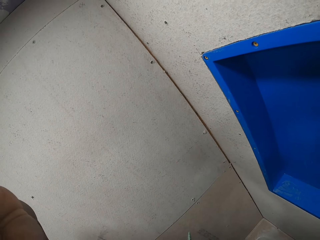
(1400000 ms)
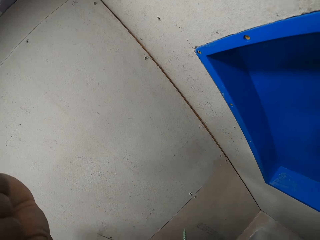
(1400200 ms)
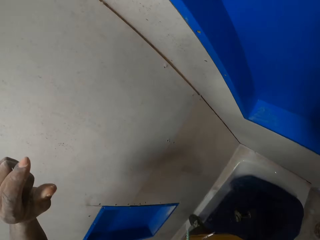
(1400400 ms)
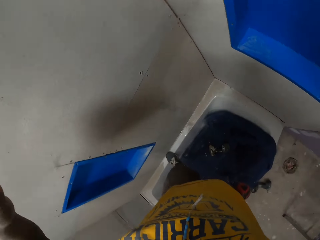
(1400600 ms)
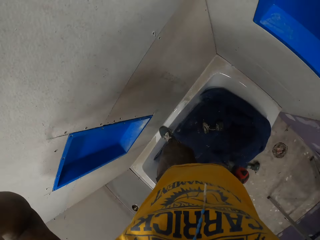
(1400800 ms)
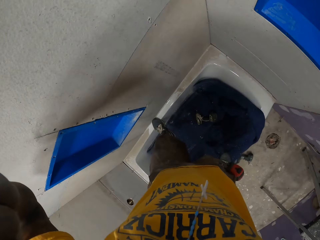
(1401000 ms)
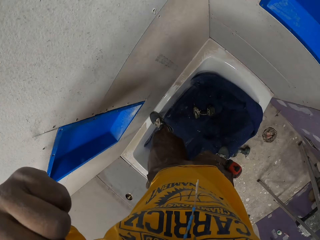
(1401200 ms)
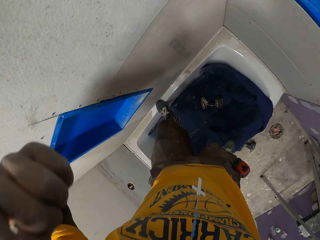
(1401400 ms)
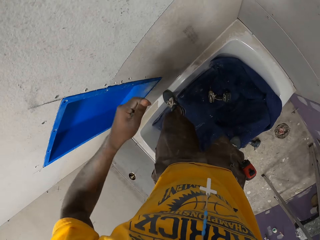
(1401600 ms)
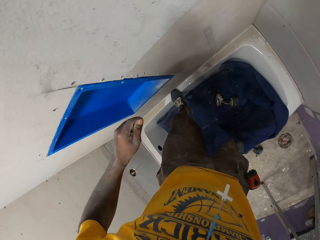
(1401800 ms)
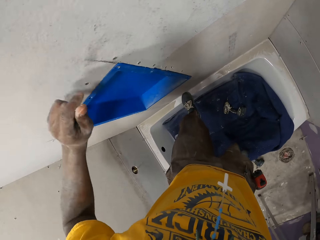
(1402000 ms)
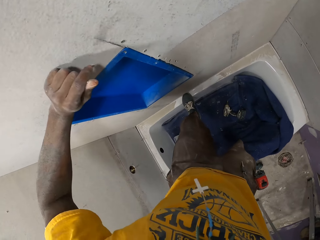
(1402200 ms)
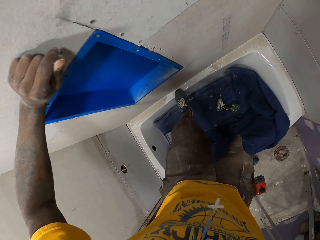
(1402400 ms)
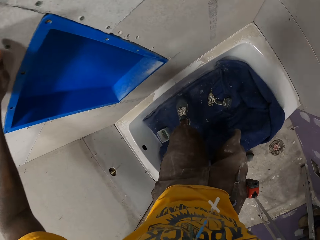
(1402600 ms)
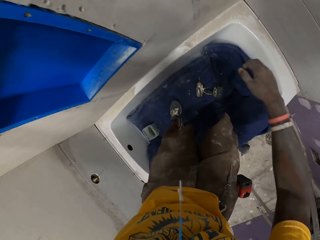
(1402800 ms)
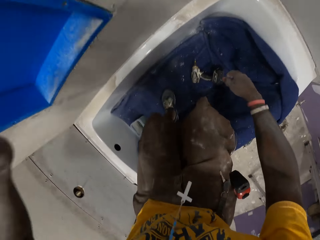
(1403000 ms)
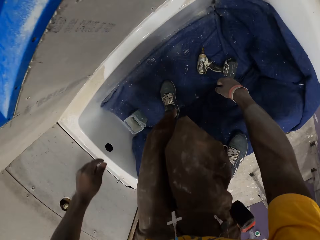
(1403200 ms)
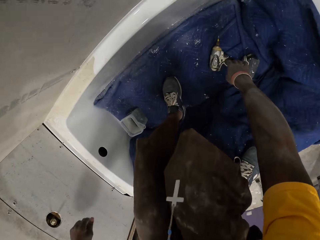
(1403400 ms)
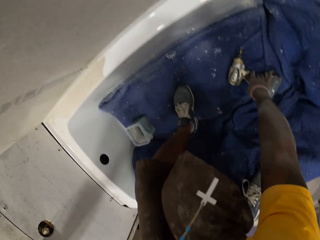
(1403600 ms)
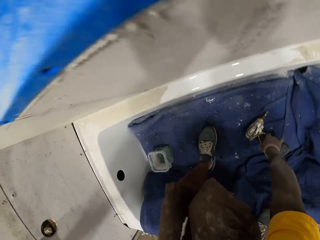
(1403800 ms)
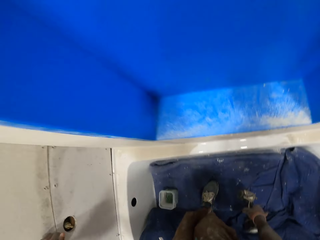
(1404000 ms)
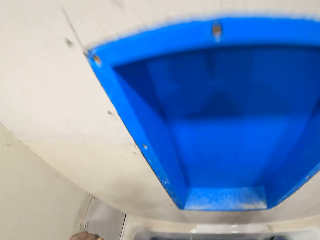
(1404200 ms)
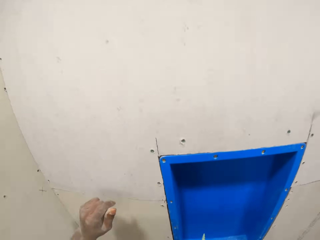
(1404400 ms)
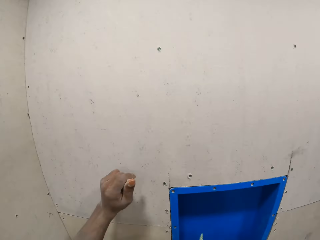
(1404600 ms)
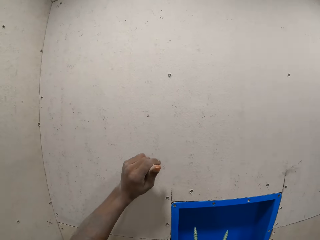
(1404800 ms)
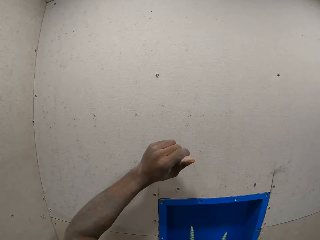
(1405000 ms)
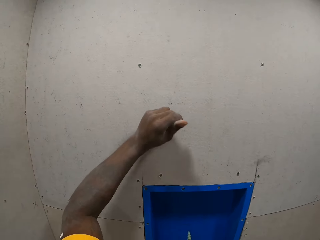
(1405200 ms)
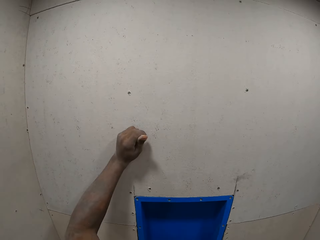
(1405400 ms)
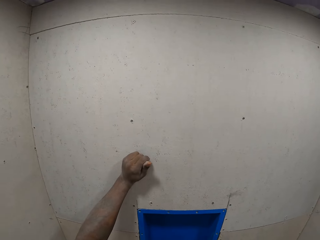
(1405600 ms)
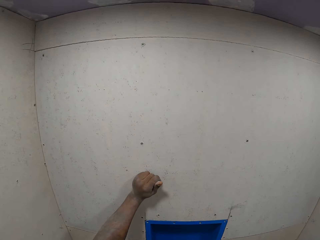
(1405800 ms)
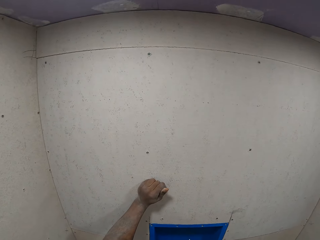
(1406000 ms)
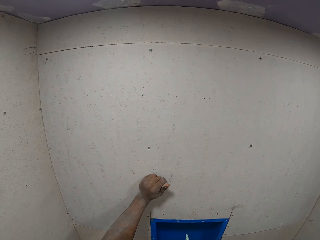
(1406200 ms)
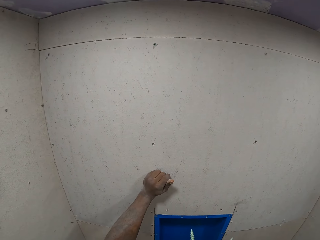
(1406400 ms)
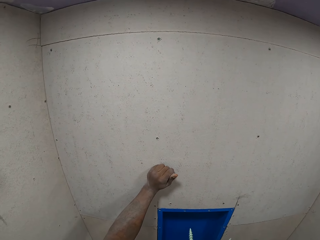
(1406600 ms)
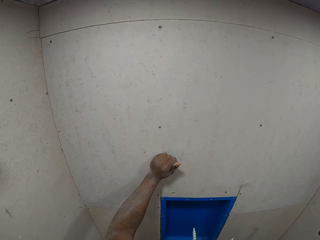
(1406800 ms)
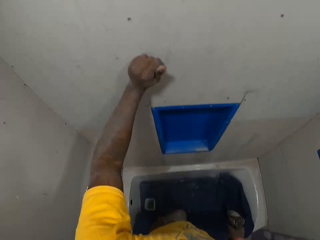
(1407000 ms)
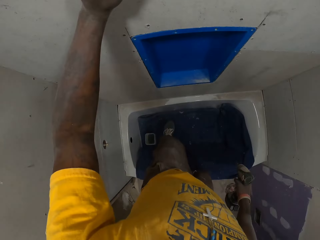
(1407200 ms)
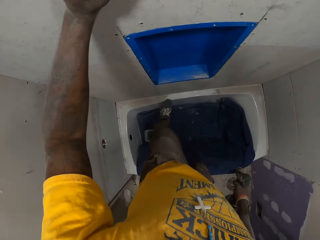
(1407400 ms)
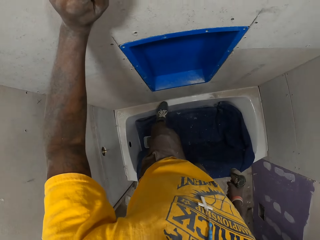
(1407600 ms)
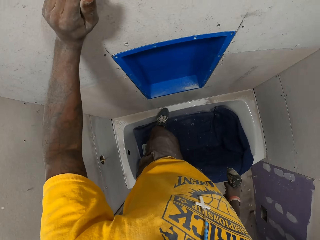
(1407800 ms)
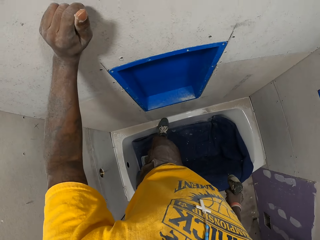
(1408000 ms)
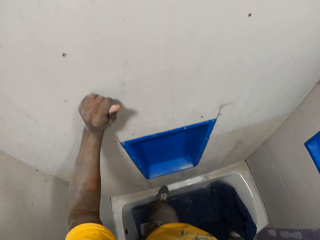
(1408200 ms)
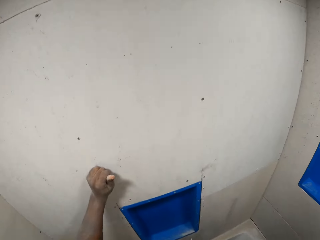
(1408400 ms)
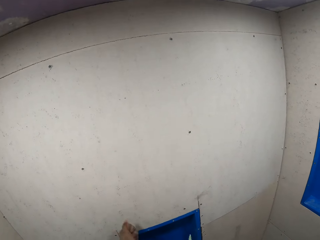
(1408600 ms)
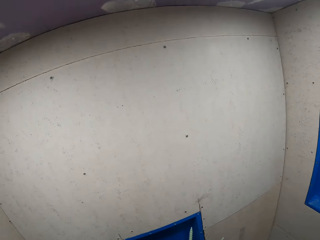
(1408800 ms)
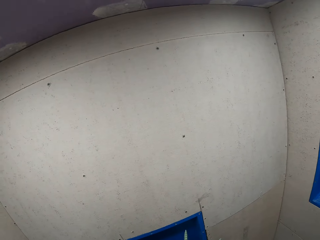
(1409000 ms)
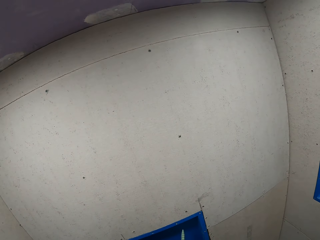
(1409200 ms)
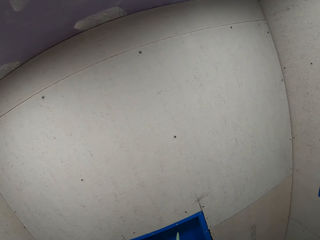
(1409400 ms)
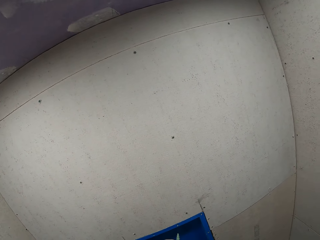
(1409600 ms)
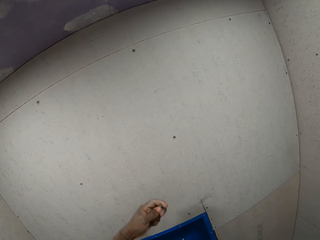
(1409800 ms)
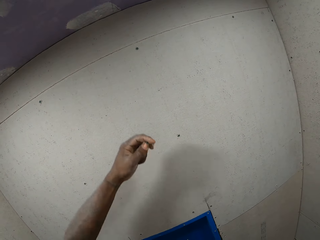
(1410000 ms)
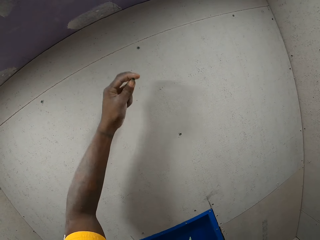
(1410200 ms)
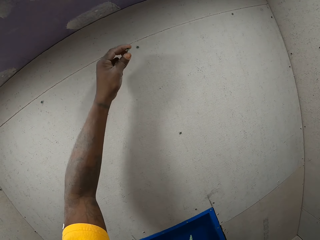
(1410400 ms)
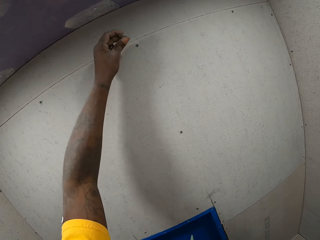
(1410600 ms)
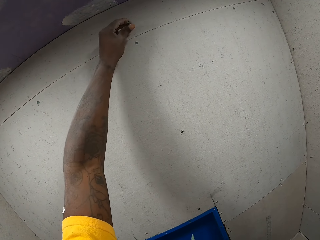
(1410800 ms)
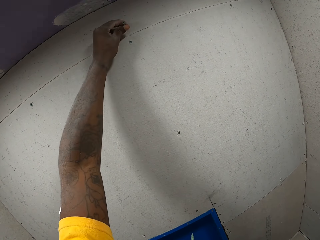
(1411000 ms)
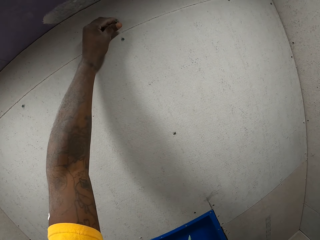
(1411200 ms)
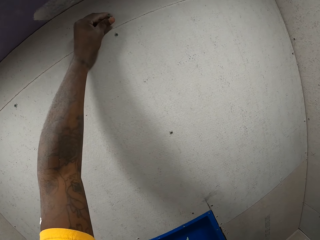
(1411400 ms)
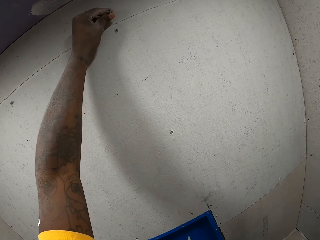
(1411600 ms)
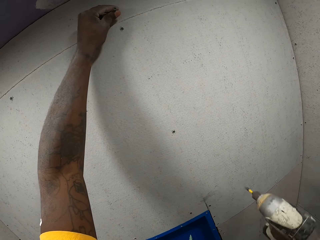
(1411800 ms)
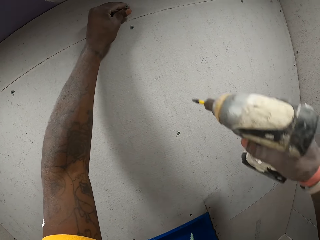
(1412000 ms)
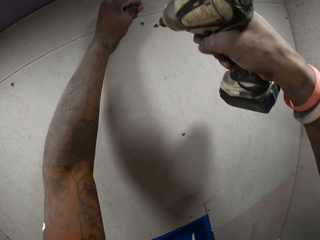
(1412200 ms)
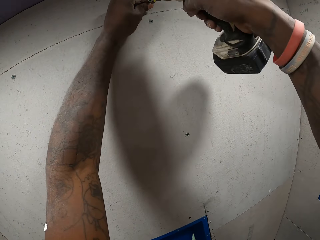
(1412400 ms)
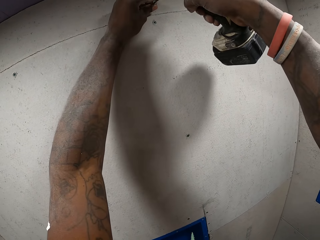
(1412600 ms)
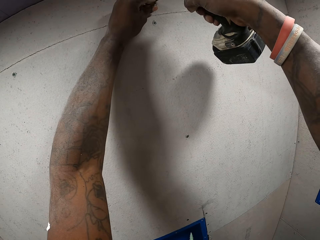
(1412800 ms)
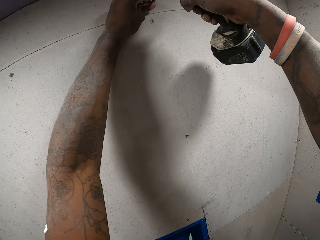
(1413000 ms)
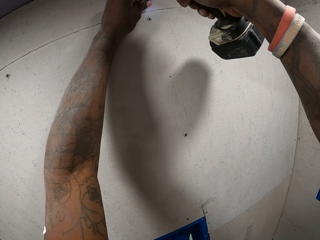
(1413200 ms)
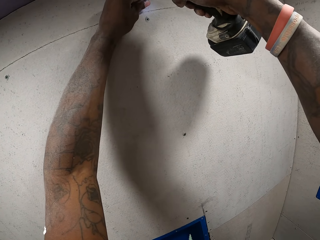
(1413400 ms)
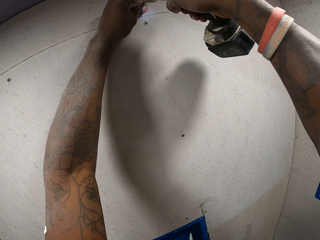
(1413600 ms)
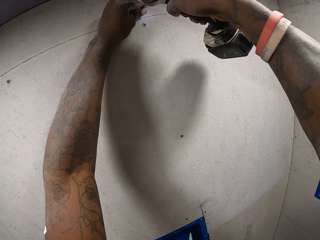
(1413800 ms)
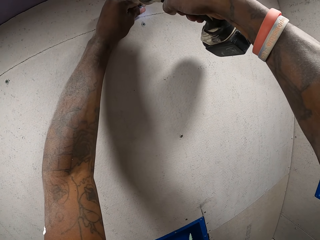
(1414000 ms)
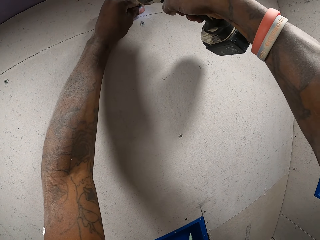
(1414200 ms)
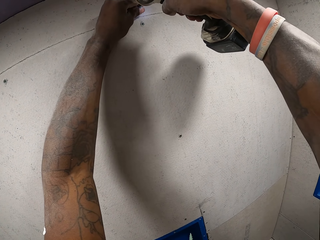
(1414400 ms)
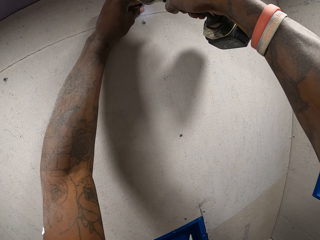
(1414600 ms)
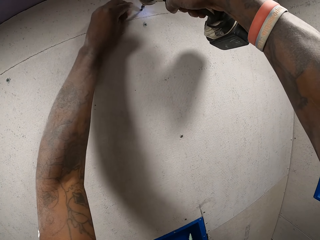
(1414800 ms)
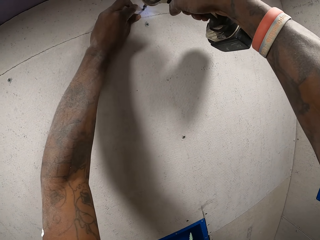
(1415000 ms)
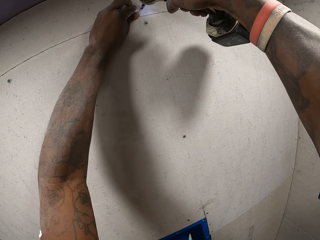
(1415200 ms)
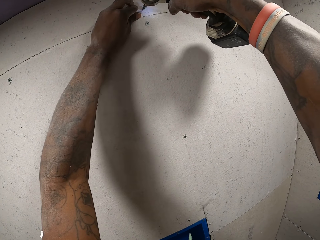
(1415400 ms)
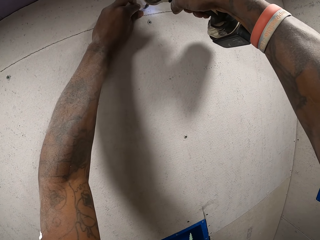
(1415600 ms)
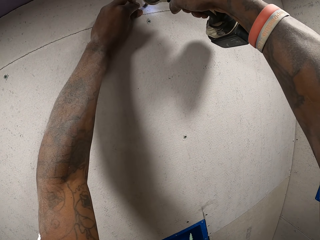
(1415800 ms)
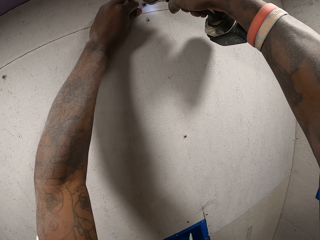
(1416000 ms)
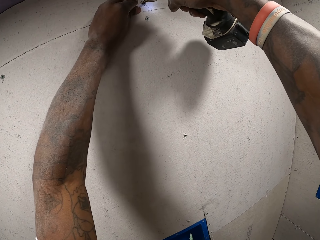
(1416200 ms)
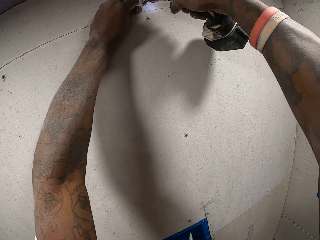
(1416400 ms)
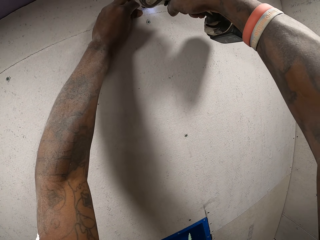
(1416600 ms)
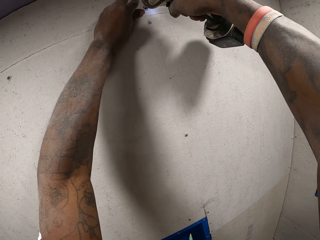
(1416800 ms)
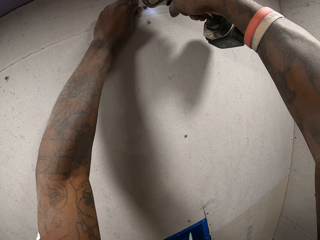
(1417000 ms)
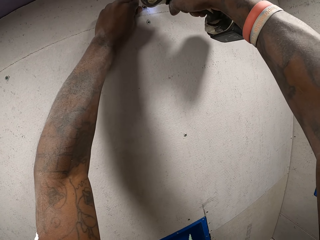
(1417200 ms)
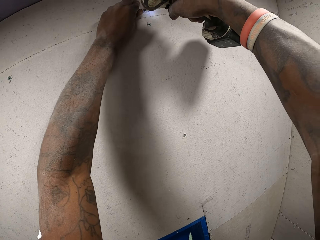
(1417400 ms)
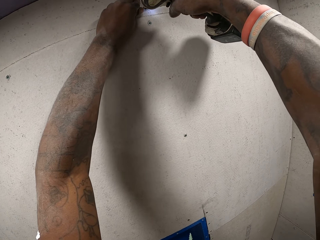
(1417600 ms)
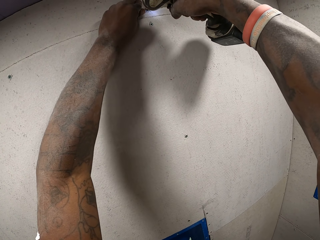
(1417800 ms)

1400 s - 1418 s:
The camera wearer stares around. He steps down into the bathtub with his left leg. He picks up the hand drill in the bathtub from the floor with his right hand. He stares at the wall. He puts his left leg on the edge of the bathtub. He inserts screws in his left hand into the slate sheet with the hand drill.

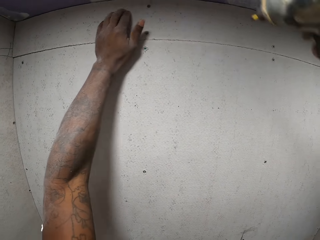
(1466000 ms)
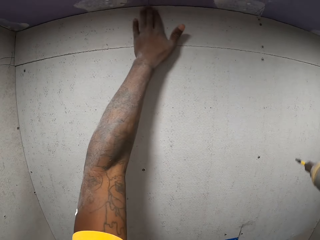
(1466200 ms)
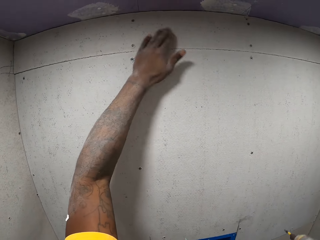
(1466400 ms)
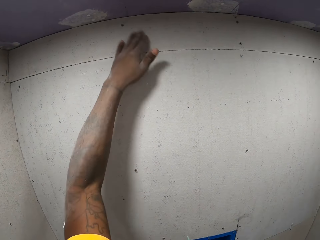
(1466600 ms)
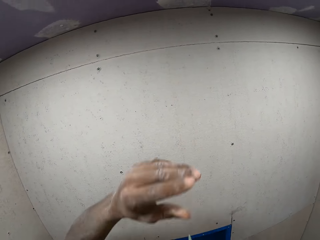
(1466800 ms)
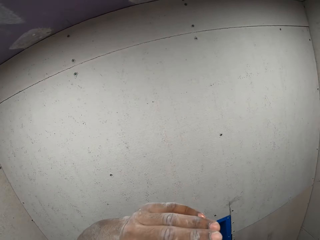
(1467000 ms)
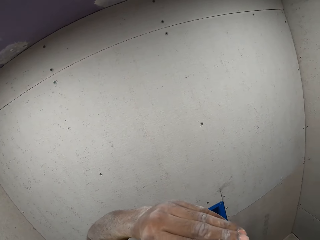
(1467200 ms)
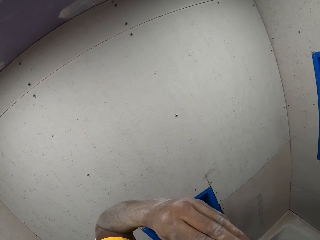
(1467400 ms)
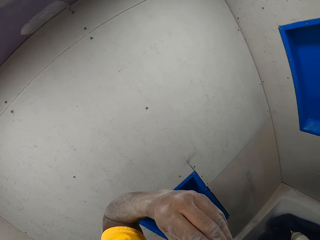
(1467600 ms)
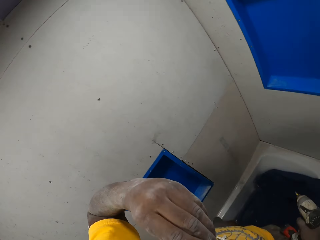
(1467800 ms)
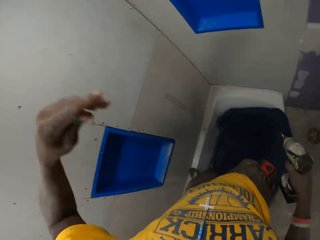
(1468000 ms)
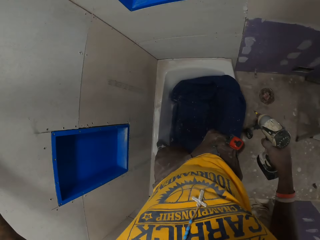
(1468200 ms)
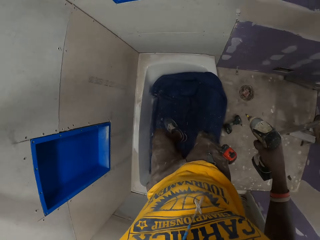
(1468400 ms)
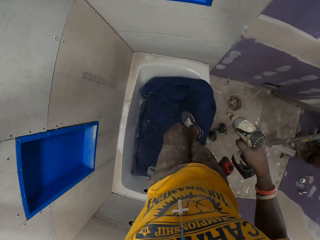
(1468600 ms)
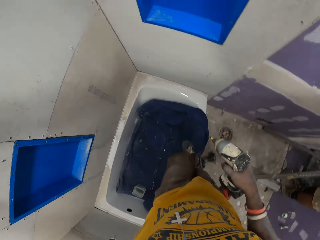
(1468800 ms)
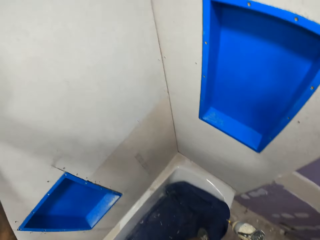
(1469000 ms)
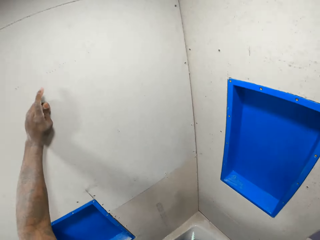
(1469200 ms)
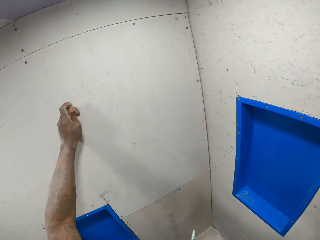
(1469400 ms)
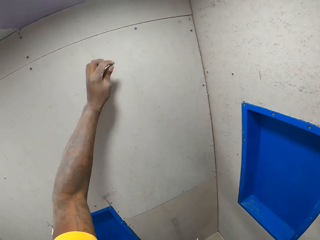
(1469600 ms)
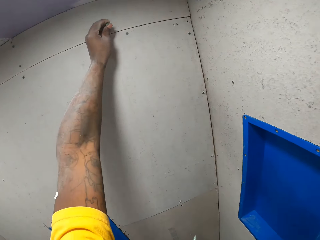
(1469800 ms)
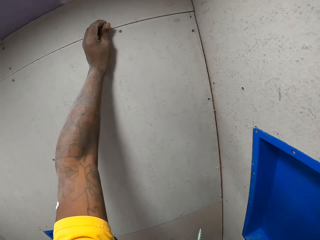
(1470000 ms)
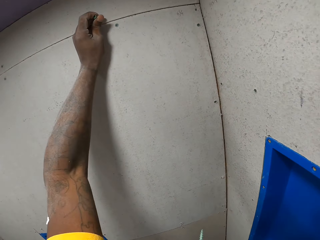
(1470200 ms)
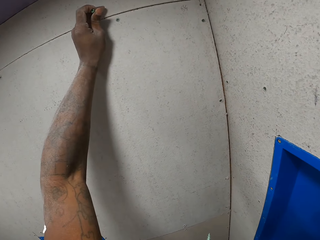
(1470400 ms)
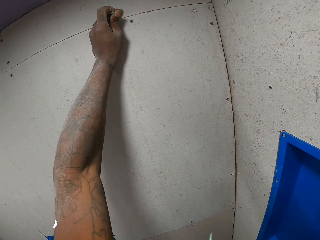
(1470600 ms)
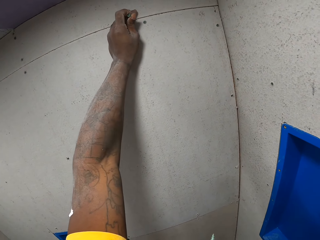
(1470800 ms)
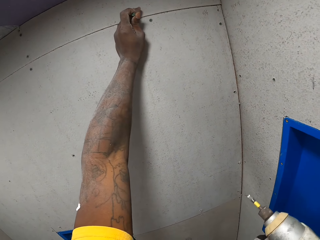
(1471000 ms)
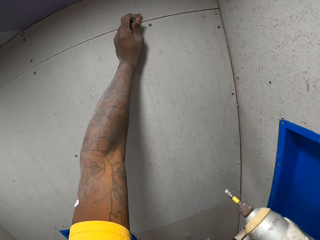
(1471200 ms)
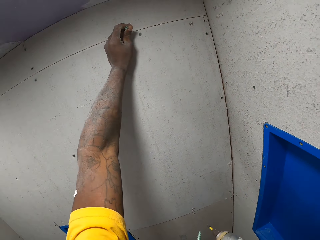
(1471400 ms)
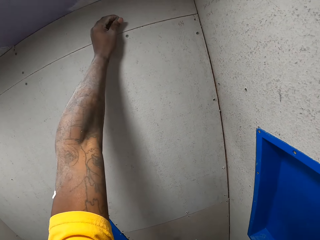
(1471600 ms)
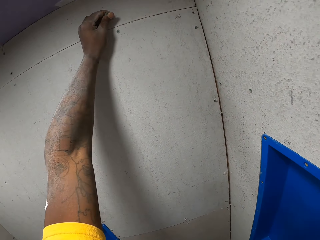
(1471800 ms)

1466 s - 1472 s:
The camera wearer picks screws from his mouth with his left hand. He walks around.
